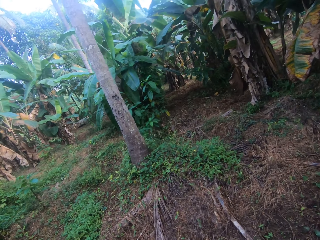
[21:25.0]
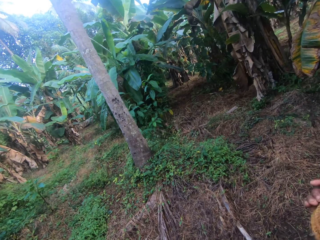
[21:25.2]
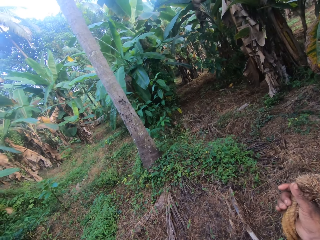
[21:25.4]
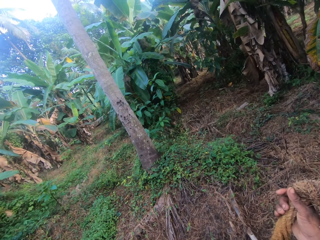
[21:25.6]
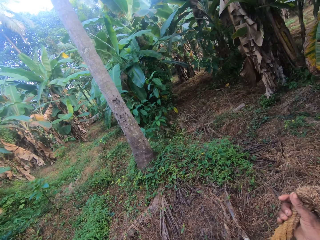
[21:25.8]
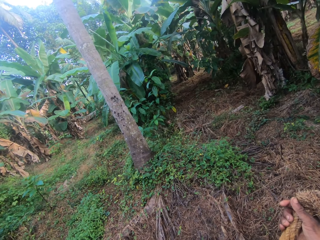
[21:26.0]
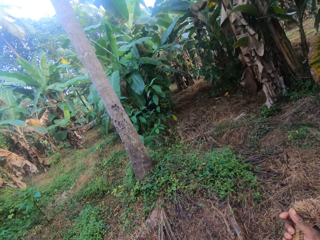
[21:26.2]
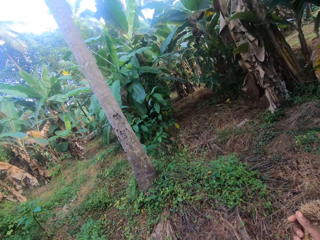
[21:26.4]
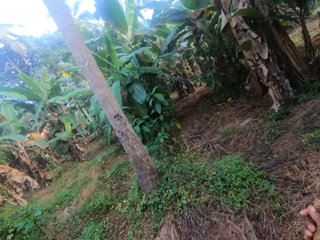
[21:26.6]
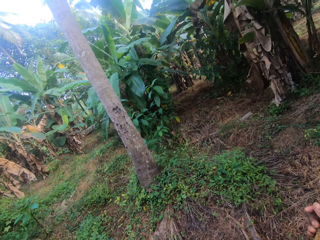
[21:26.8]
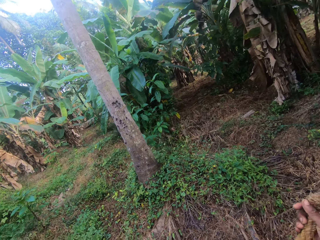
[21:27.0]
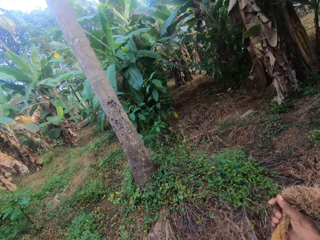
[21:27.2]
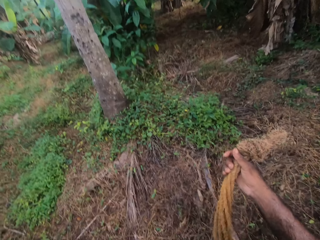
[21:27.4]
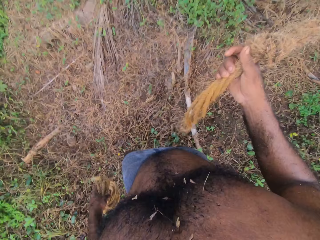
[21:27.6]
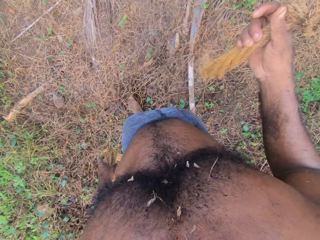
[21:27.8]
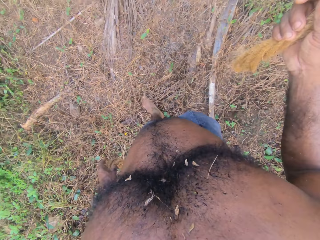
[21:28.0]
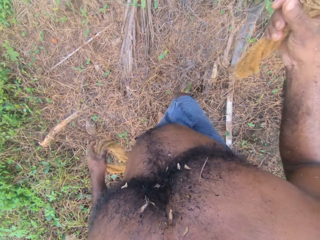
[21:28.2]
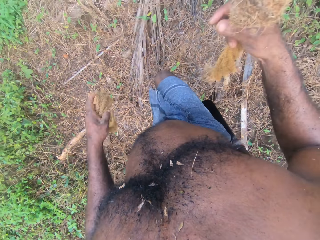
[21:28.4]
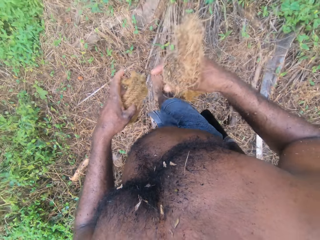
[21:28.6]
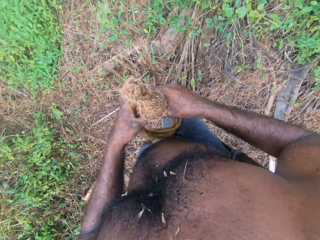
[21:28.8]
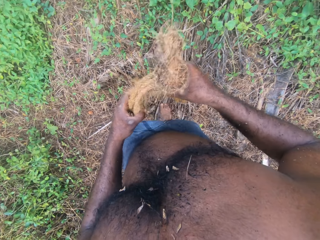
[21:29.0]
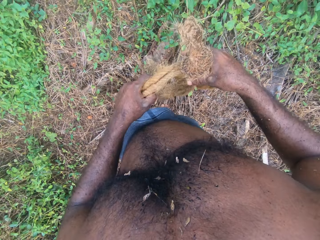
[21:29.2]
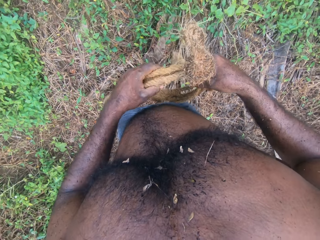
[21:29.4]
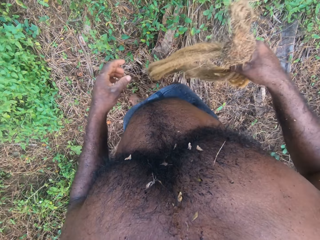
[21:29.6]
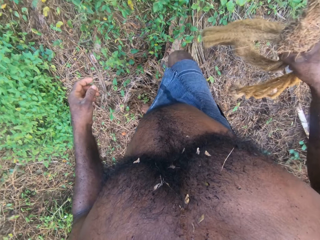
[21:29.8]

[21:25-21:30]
The camera wearer walks towards a coconut tree. They look at the coconut tree. They hold the ropes with both hands.

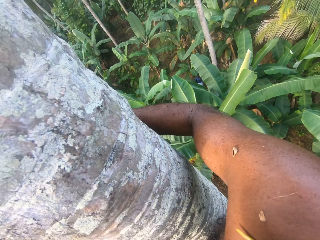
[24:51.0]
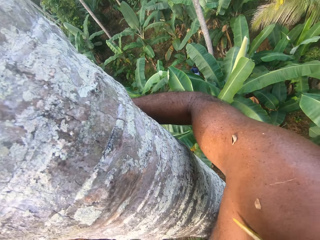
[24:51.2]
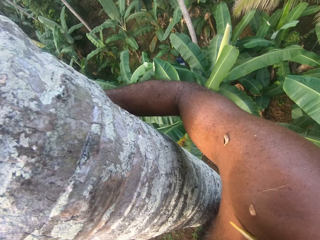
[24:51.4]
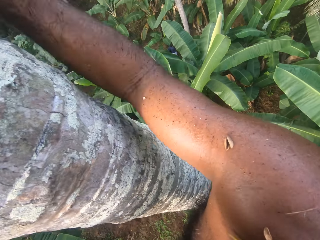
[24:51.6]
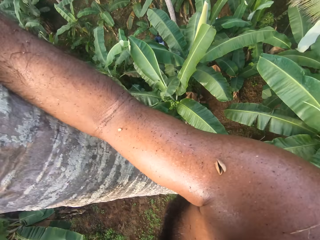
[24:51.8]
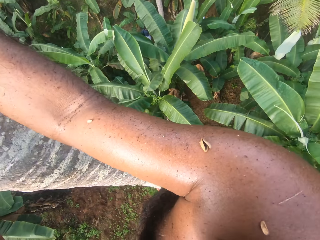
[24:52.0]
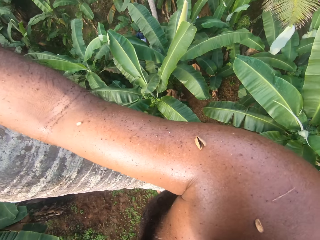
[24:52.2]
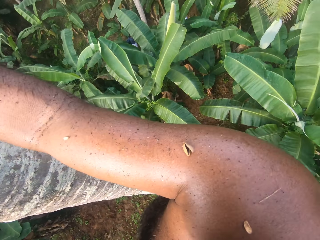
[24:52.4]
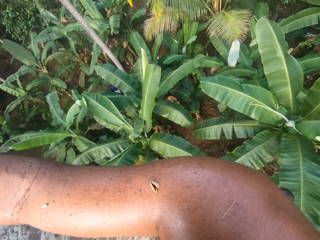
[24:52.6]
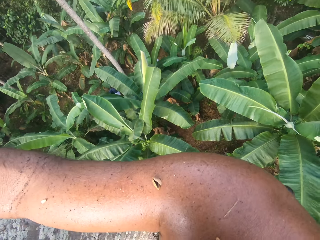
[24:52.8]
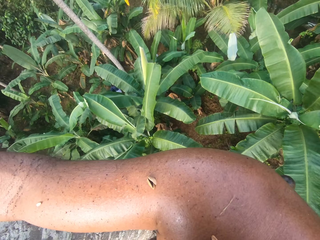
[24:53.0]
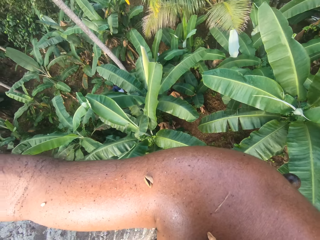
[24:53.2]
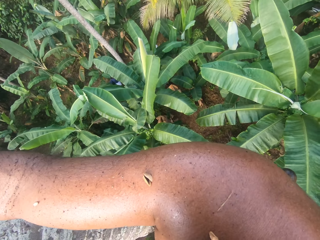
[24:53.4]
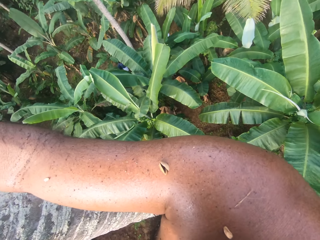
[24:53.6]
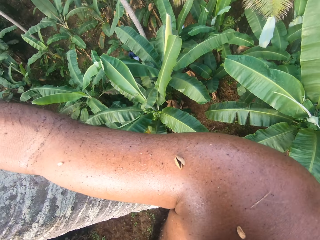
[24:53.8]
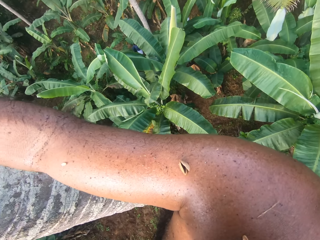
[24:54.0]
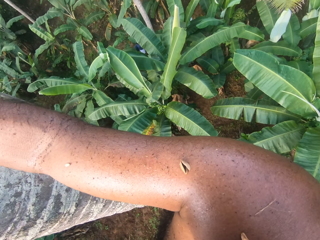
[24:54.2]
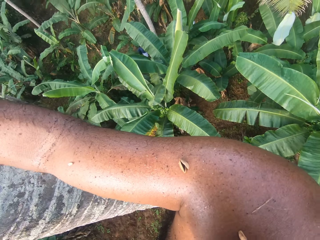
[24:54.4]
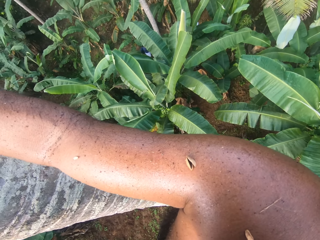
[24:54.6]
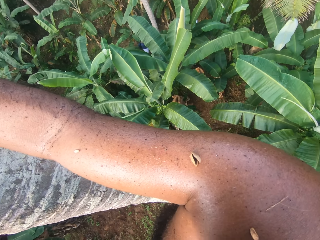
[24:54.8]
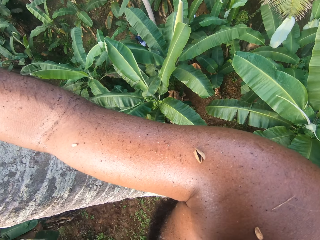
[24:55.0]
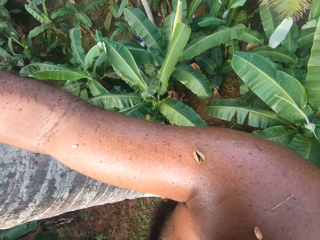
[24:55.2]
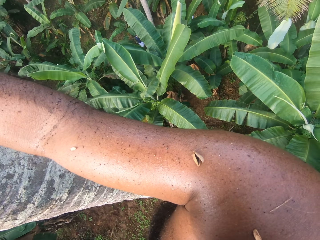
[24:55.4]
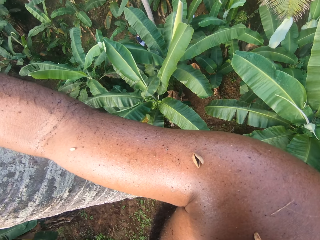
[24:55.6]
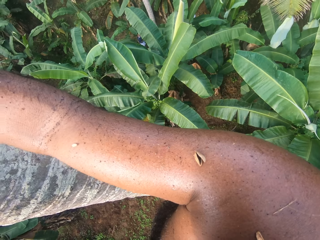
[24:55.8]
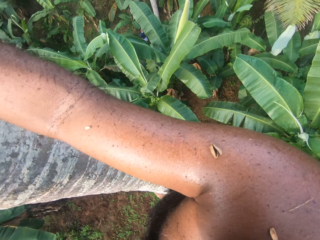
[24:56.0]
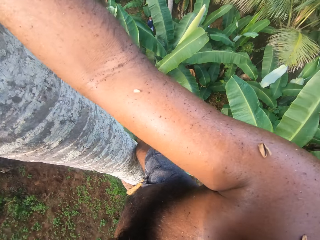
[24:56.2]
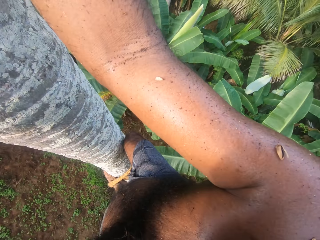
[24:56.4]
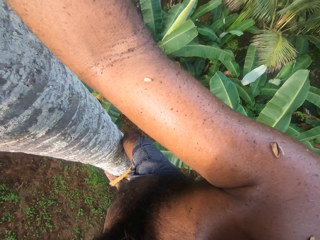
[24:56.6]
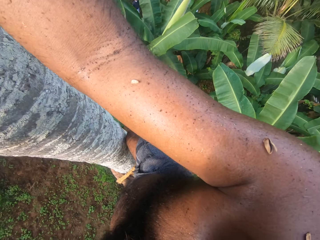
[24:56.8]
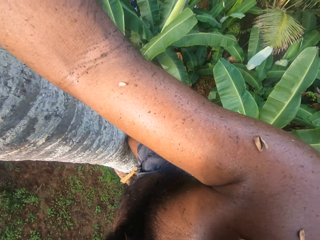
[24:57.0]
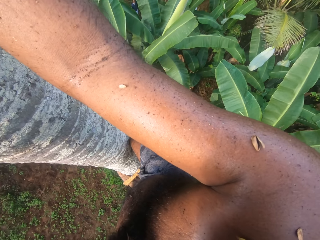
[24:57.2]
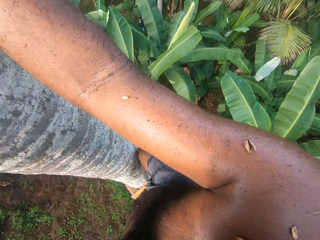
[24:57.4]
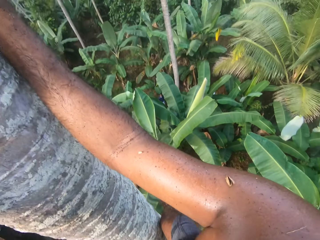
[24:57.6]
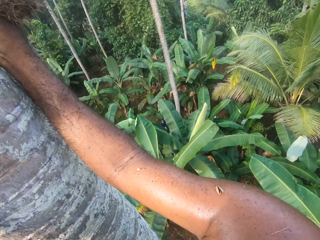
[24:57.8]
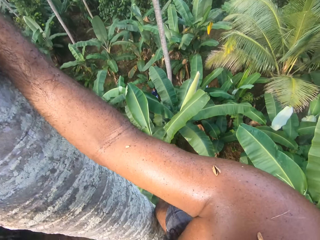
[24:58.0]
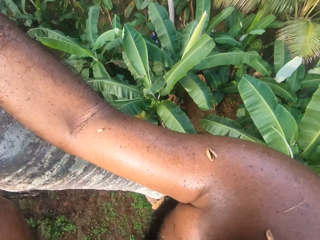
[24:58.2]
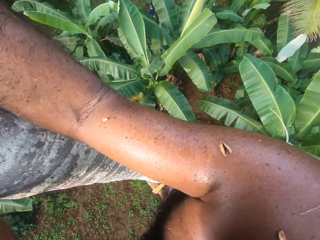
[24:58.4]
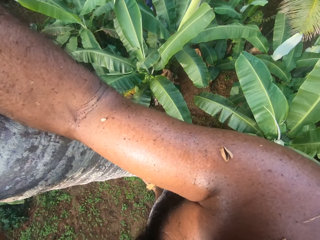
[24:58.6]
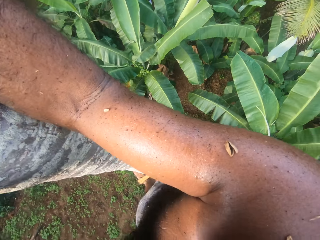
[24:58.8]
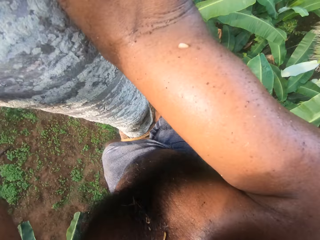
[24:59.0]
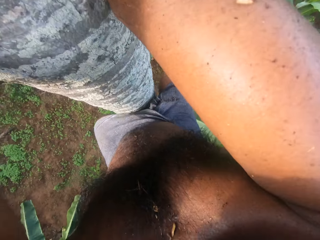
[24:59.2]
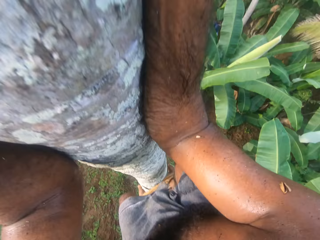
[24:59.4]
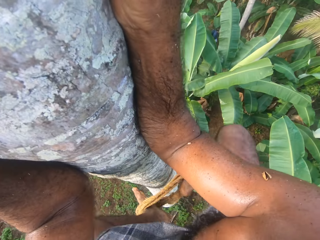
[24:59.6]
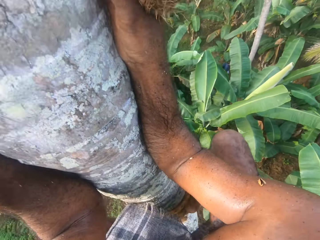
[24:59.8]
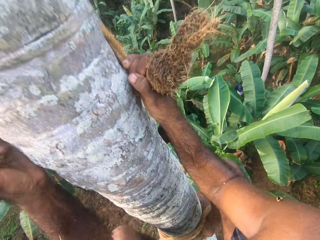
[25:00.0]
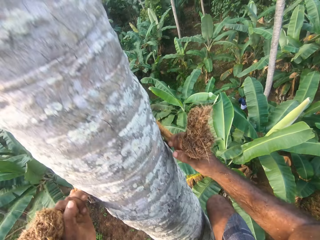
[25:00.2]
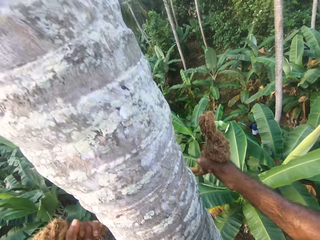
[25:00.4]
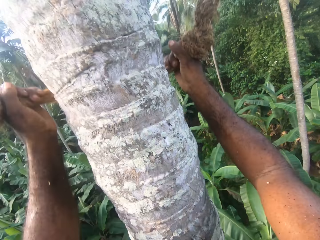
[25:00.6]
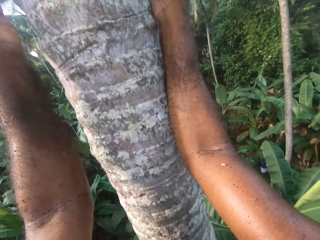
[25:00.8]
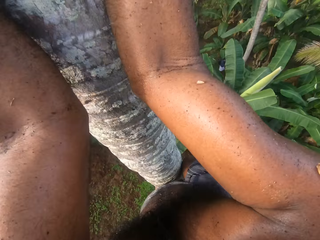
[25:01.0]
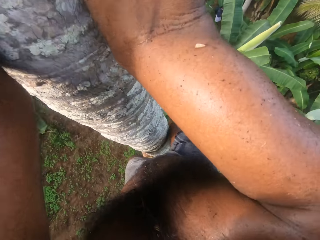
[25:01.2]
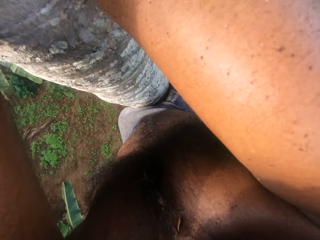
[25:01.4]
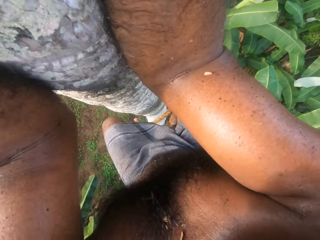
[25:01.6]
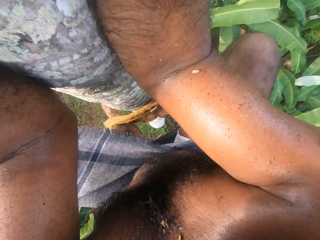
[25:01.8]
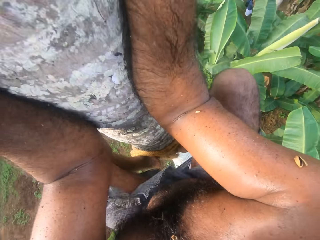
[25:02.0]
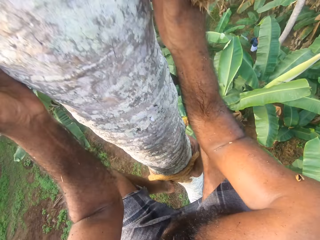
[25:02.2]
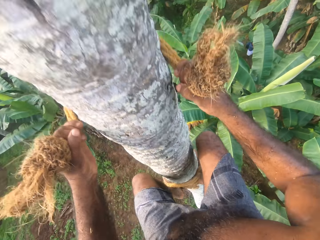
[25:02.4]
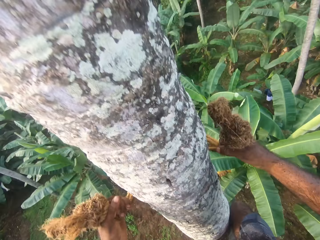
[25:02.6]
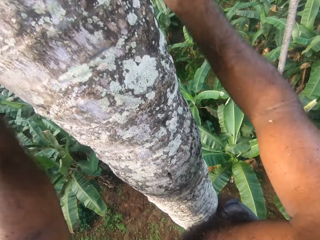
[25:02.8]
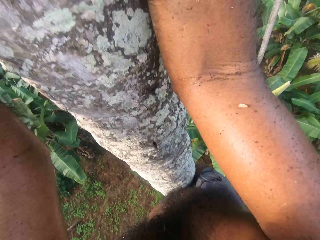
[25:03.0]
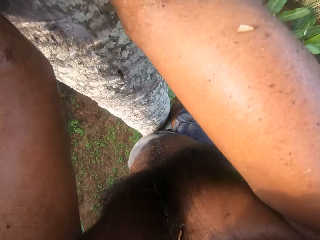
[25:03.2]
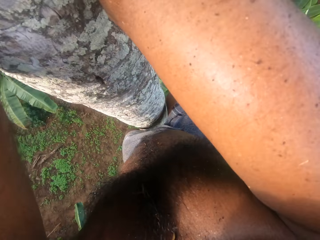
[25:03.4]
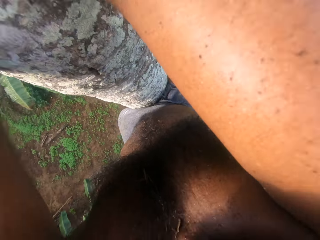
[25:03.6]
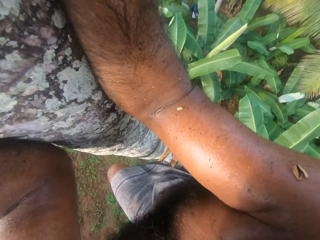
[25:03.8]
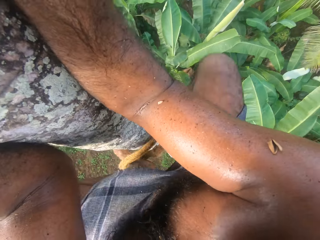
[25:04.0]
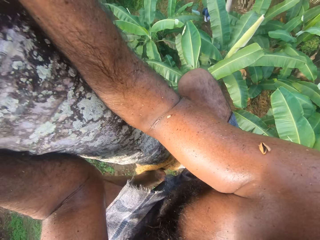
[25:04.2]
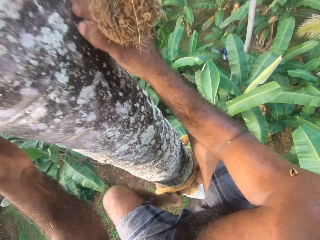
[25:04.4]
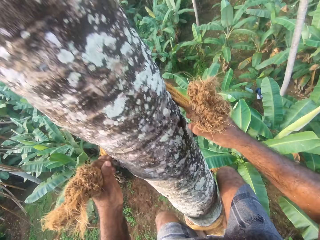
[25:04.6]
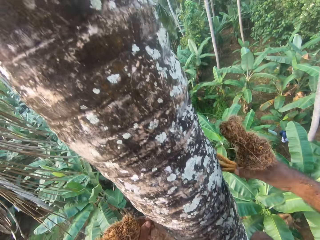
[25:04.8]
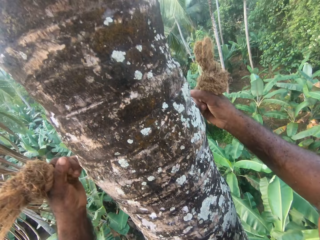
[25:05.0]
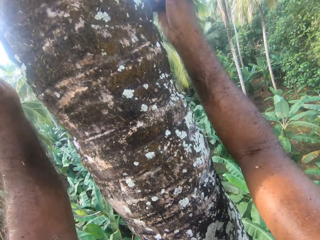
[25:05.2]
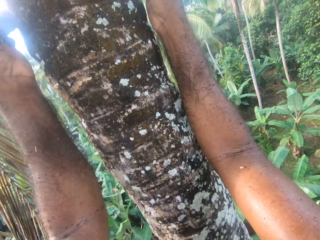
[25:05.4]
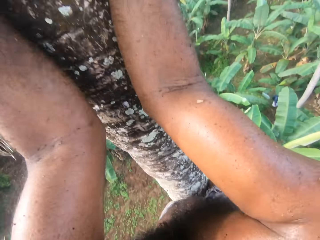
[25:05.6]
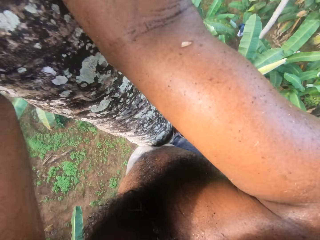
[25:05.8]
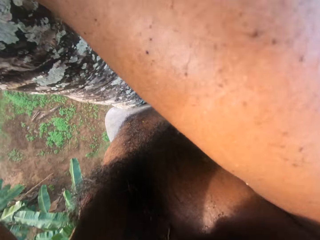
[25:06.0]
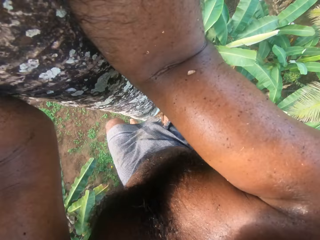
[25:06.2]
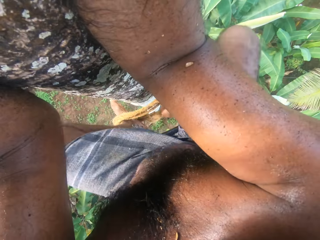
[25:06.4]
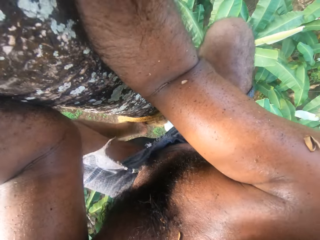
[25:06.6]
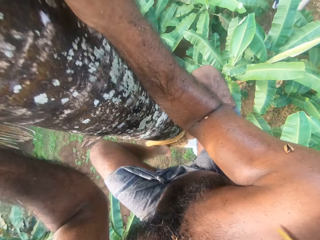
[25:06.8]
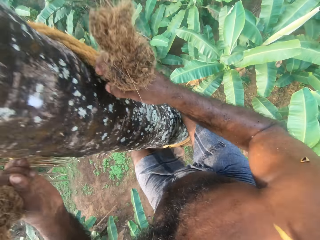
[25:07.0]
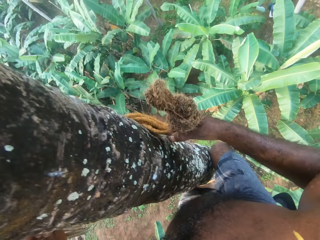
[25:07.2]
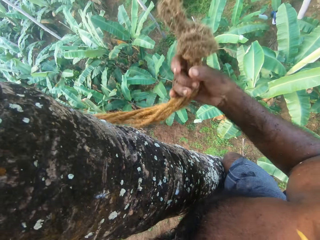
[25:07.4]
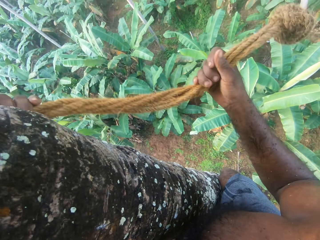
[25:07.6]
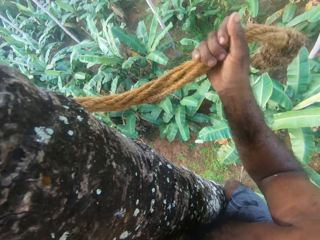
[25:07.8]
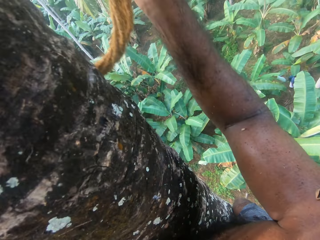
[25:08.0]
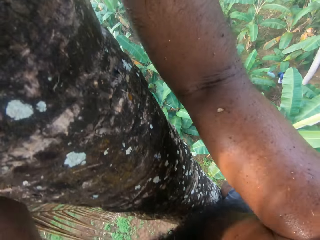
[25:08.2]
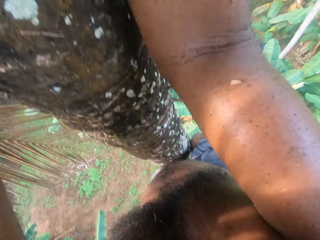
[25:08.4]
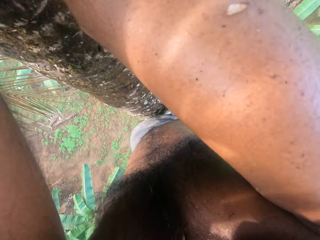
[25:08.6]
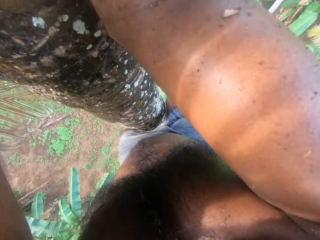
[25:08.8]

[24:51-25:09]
The camera wearer stares around the farm. They talk to a man. They climb the tree.
